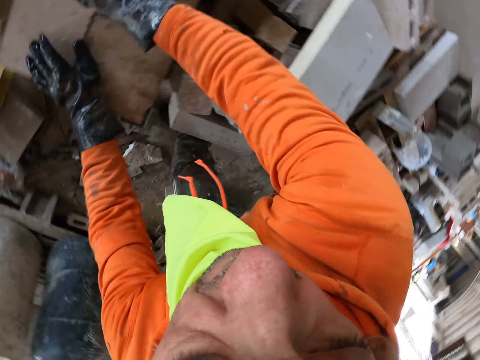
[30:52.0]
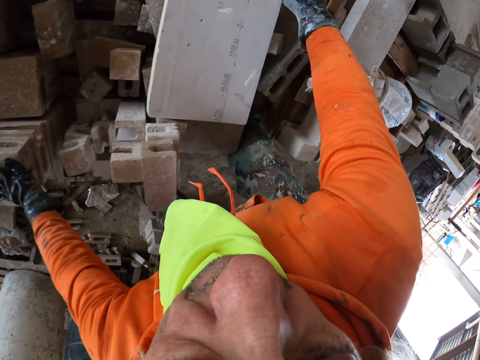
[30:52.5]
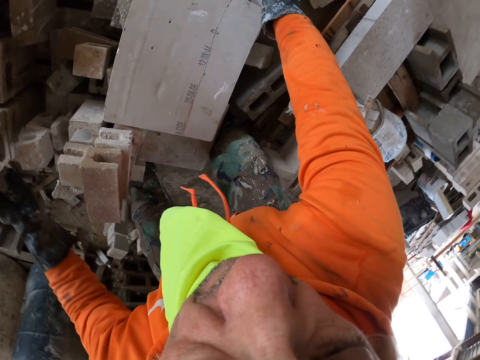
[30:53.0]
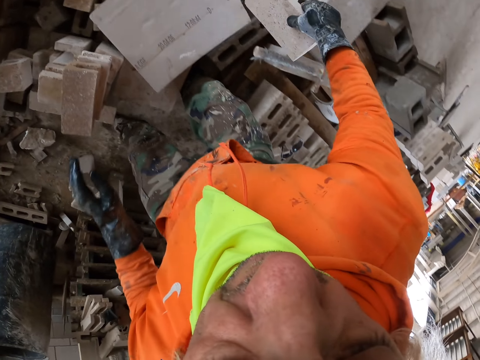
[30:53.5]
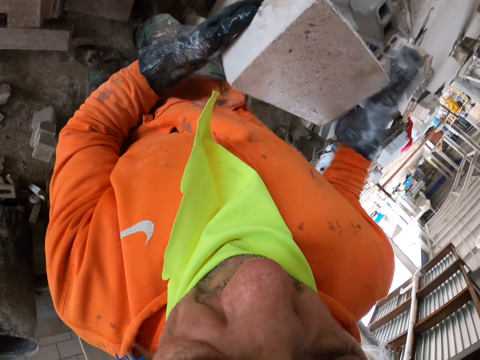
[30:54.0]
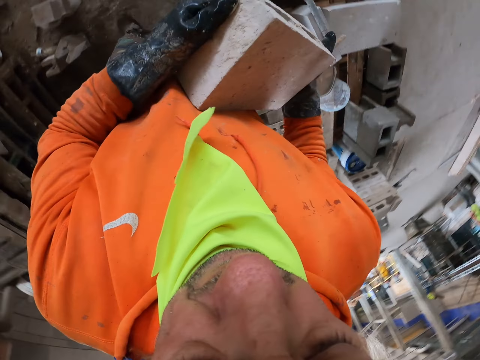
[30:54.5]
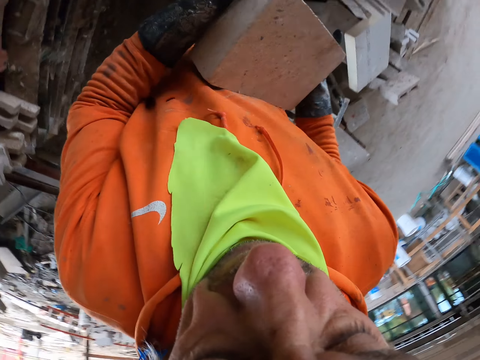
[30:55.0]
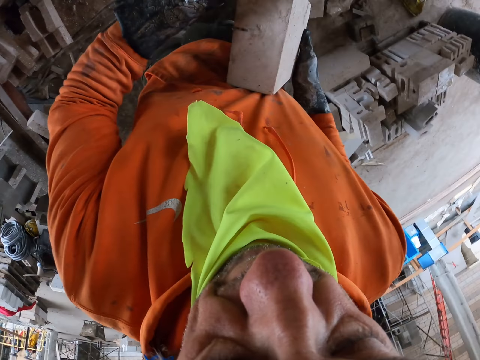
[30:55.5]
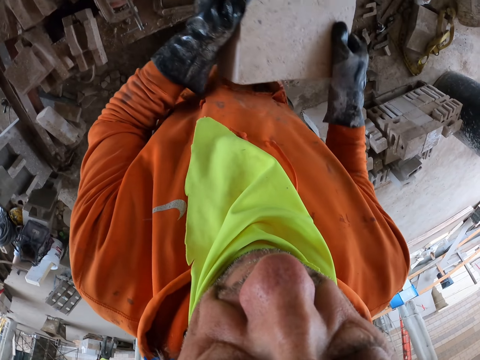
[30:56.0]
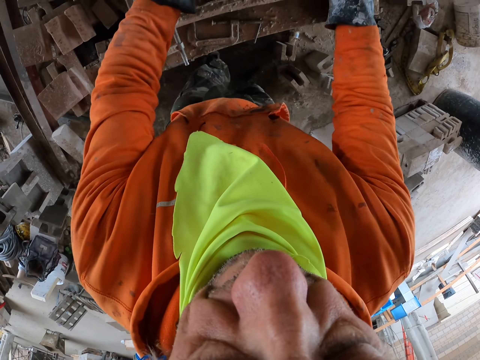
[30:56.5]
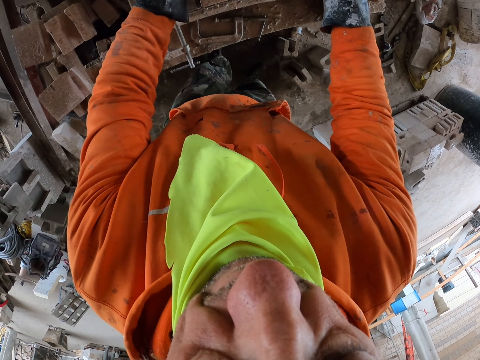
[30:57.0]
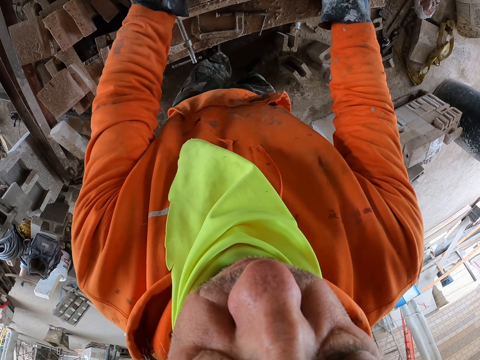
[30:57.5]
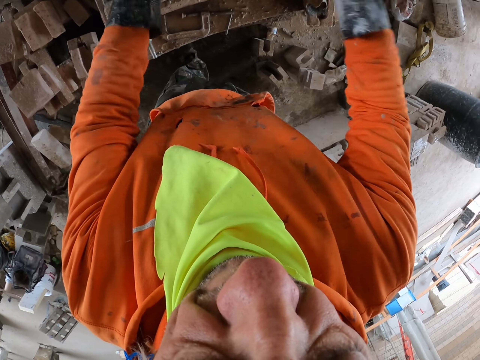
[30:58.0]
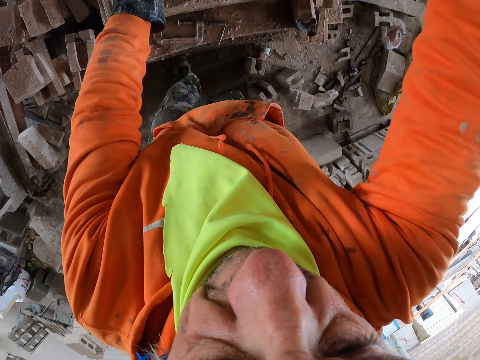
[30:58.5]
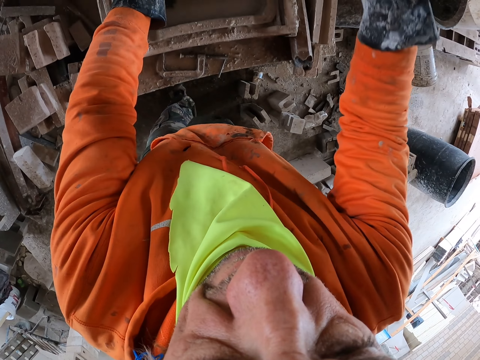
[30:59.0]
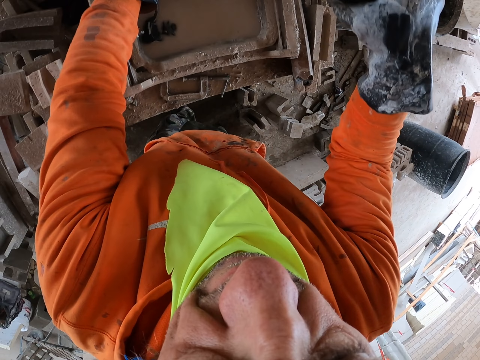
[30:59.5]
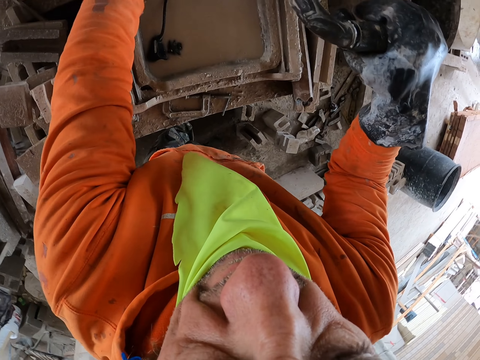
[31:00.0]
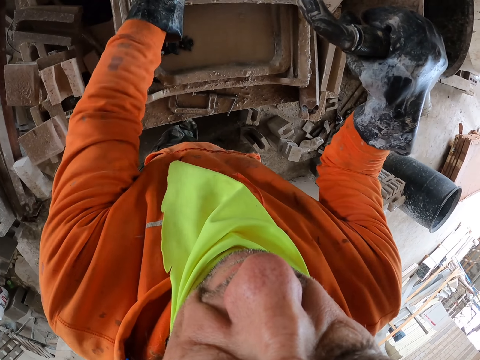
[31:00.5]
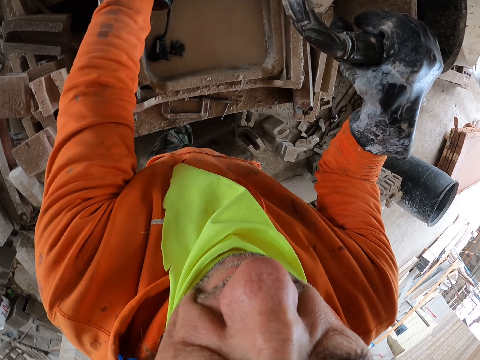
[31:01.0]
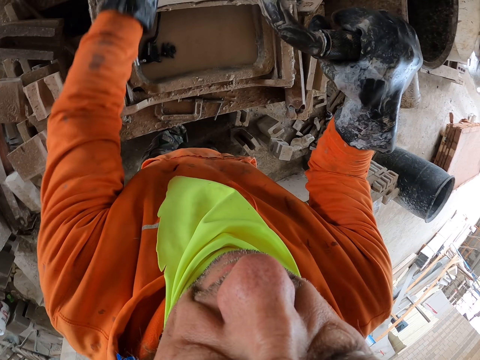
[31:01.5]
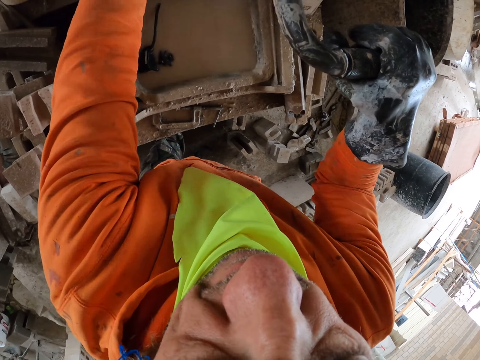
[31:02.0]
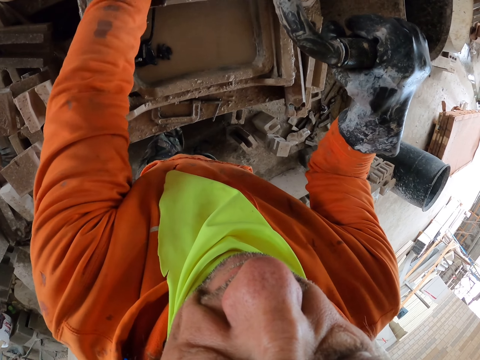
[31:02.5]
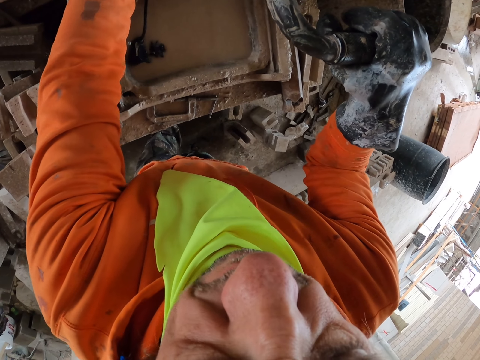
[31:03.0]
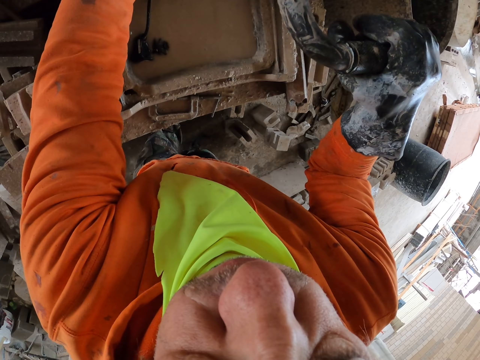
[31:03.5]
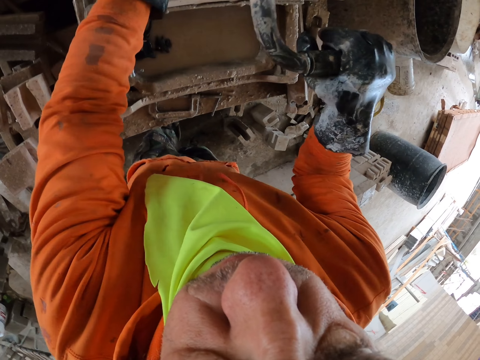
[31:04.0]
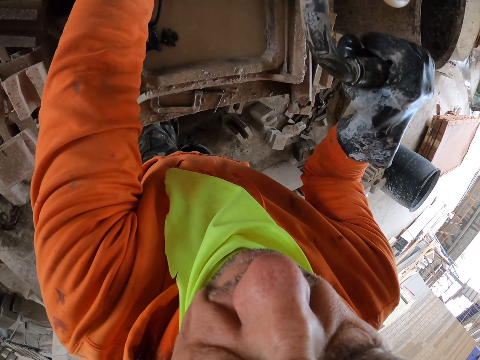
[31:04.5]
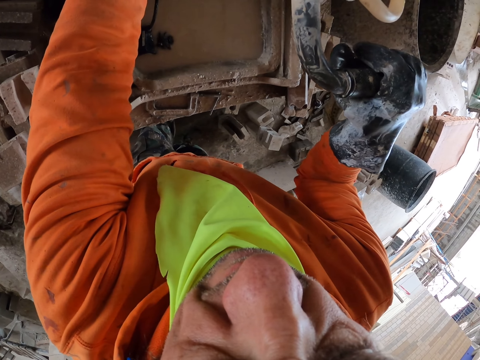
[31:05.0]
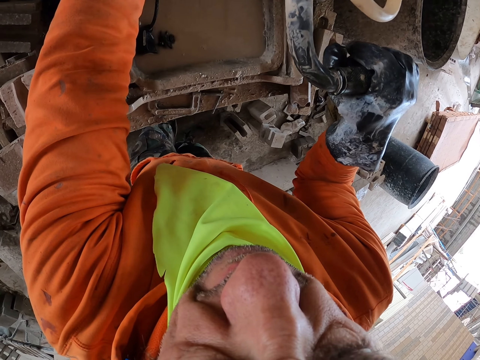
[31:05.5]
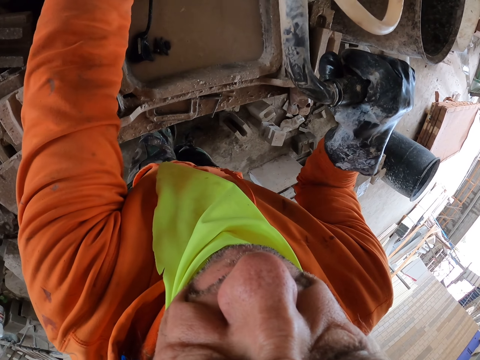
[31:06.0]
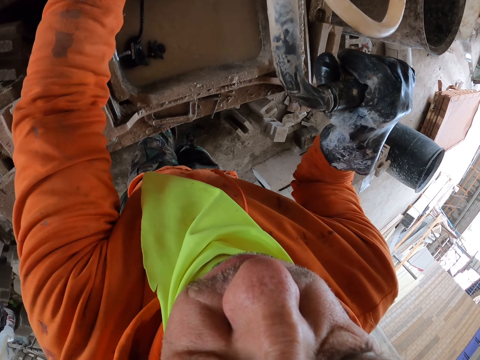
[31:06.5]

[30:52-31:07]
The camera wearer puts a brick aside. They pick up a brick. They put the brick on the brick maker. They cut the brick.

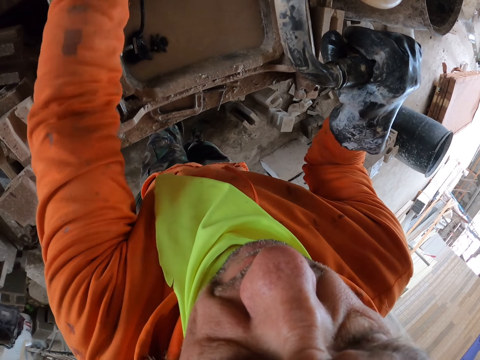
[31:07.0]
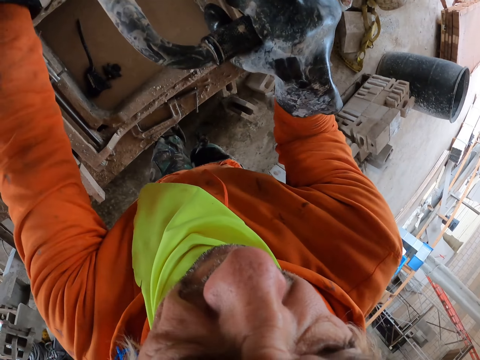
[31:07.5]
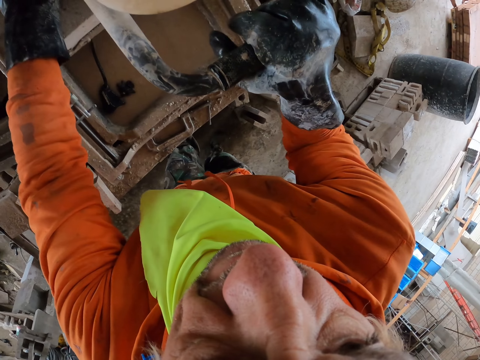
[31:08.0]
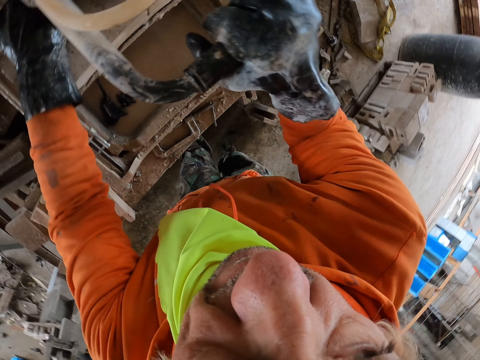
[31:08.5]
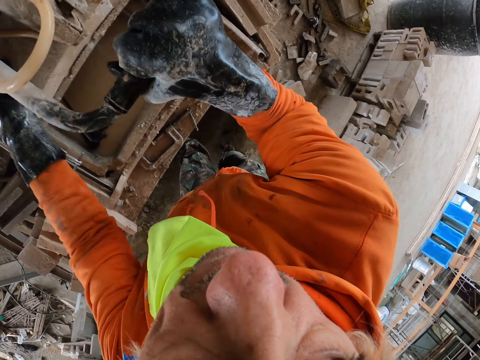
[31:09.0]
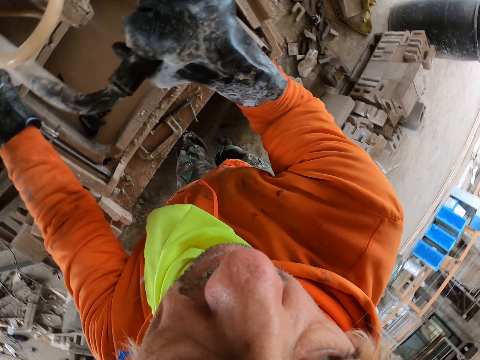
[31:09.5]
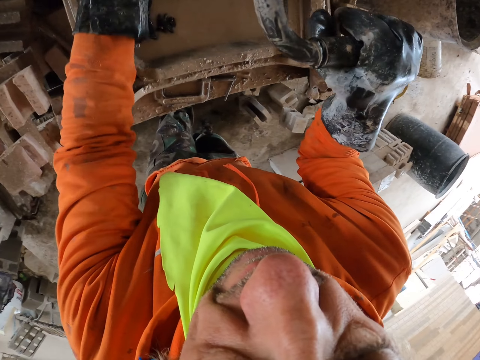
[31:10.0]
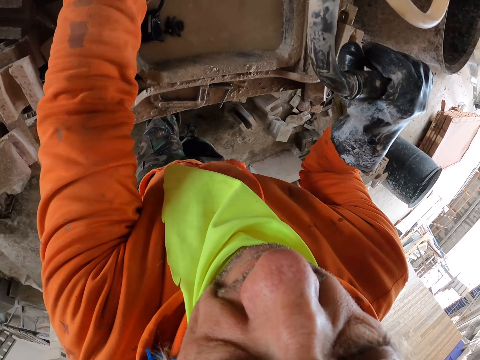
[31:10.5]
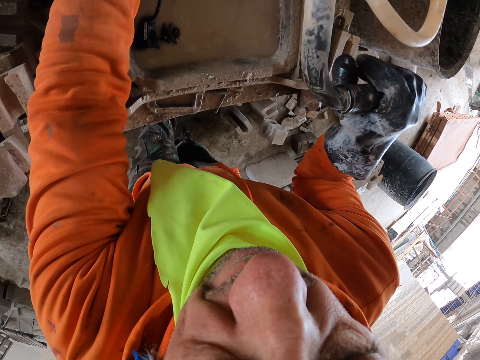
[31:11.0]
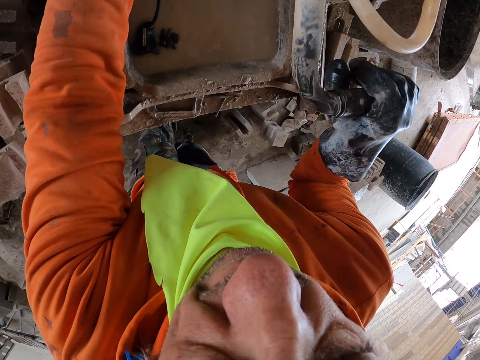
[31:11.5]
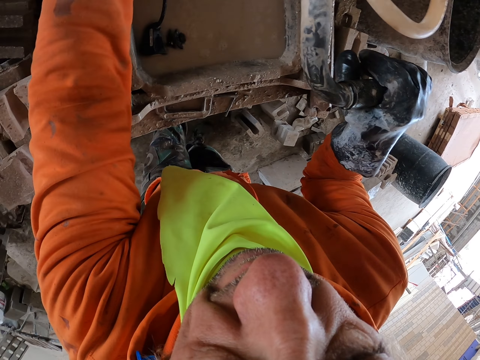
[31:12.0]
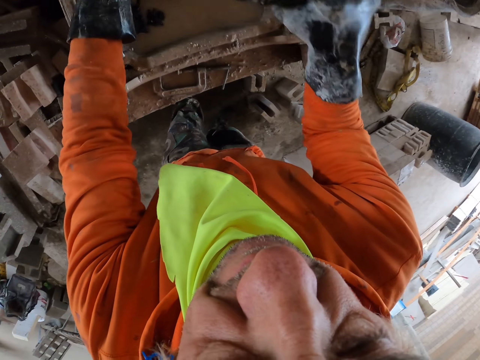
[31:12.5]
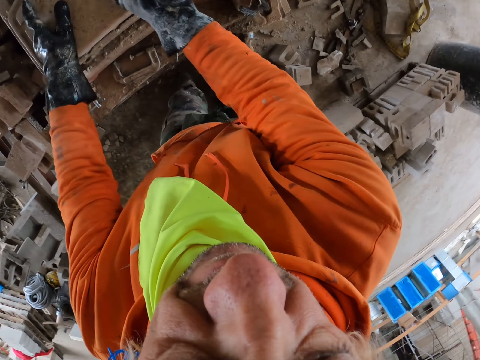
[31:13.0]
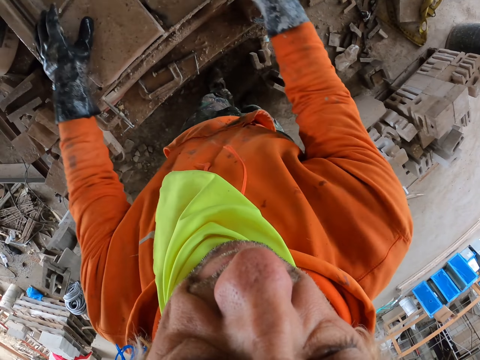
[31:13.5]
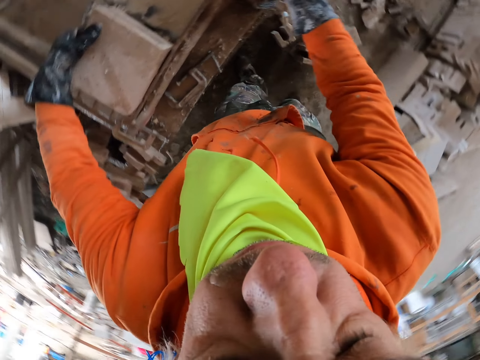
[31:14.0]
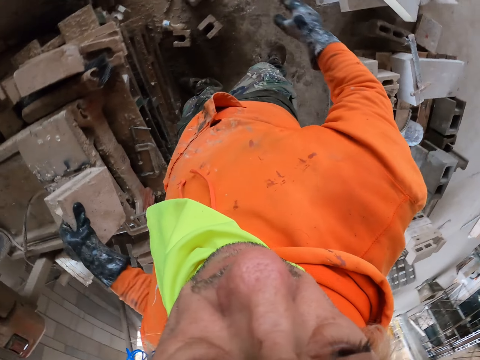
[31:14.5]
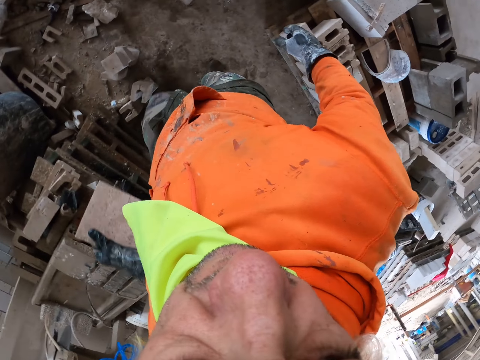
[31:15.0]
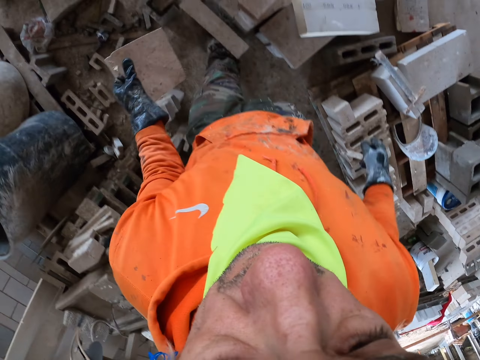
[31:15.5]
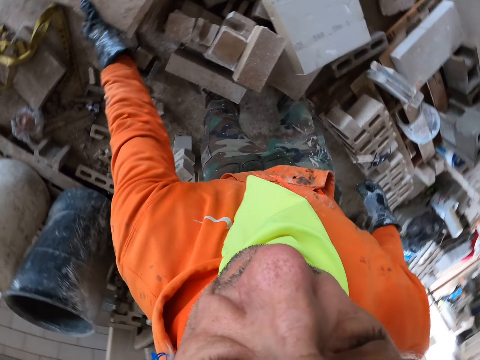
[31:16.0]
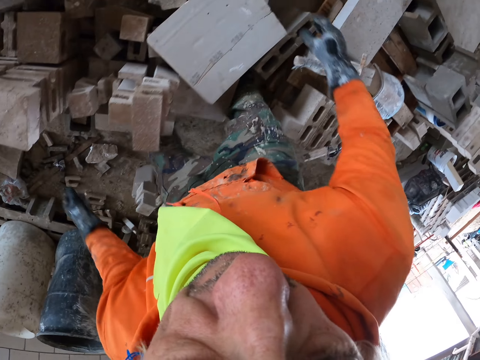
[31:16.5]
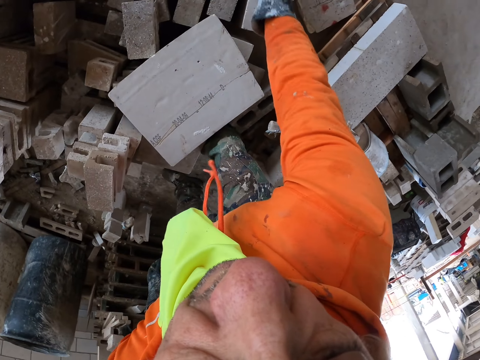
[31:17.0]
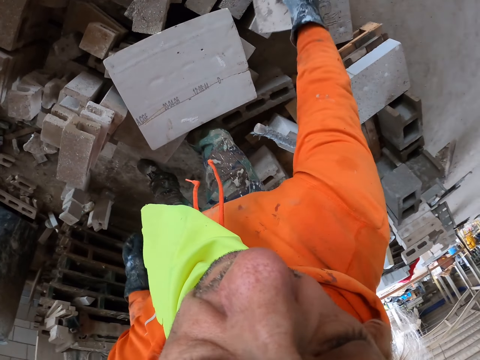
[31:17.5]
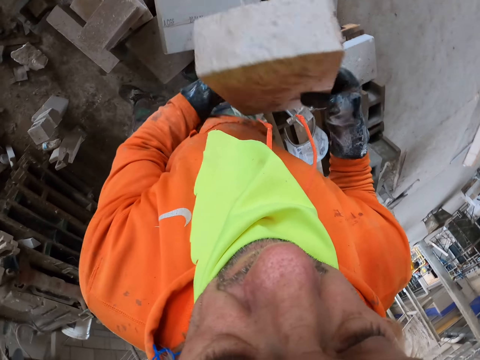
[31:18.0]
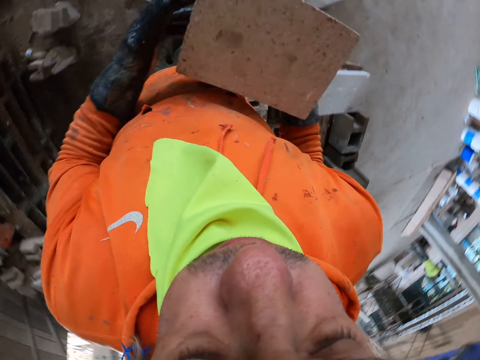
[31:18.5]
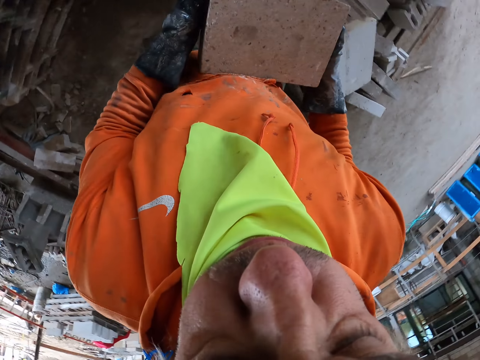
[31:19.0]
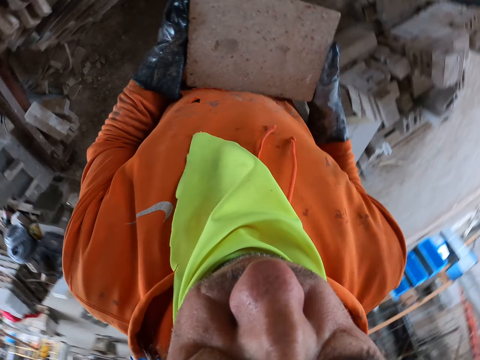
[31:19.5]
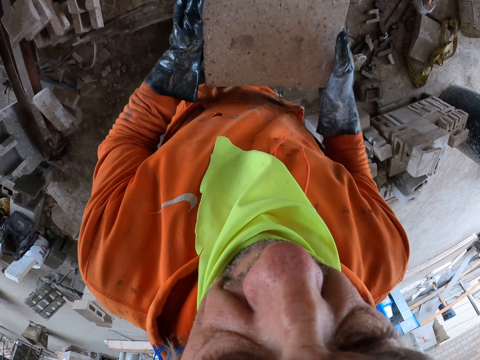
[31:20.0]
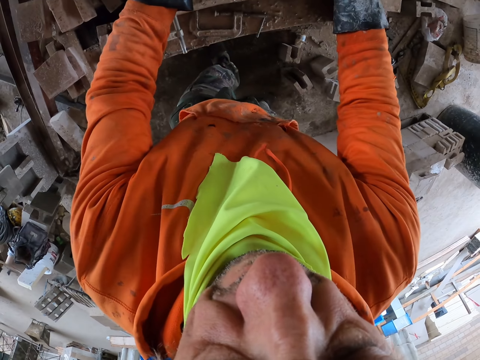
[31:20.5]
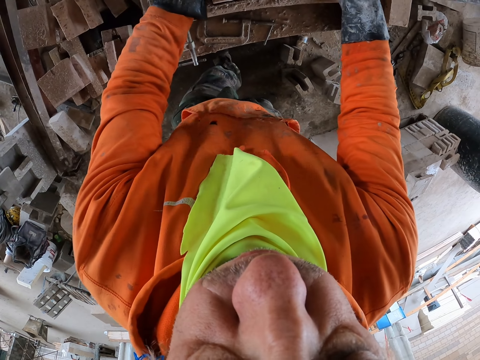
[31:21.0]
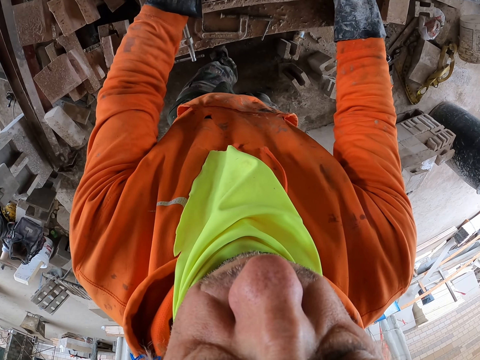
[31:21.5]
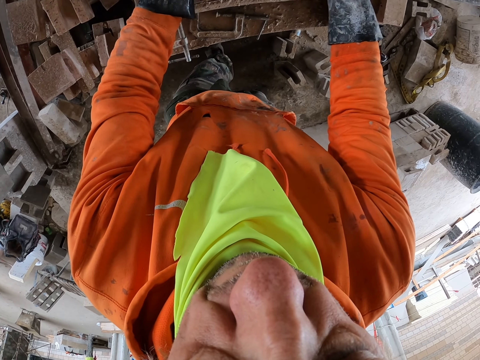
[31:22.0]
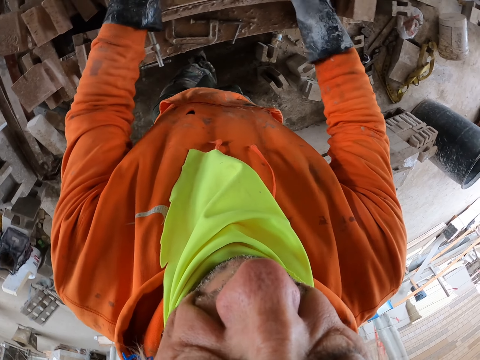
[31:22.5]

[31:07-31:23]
The camera wearer carries a brick. They put the brick aside. They pick up a brick. They put the brick on the brick maker.
